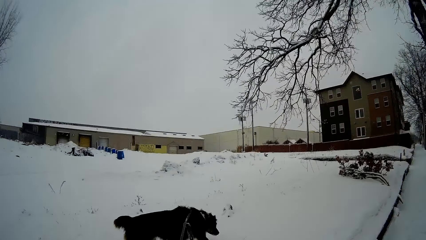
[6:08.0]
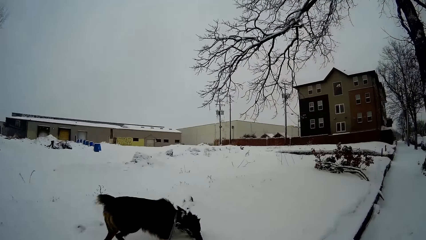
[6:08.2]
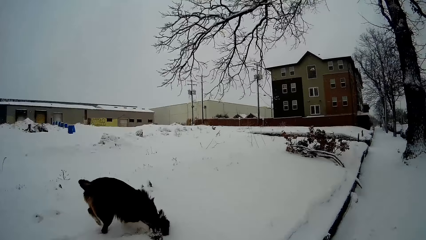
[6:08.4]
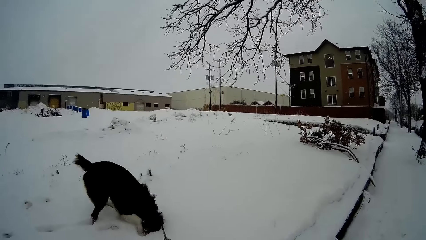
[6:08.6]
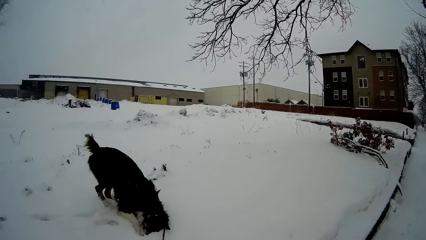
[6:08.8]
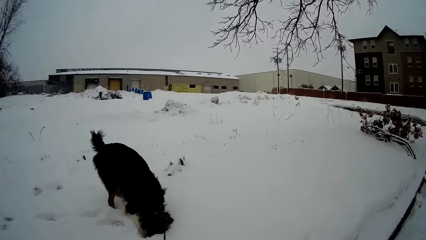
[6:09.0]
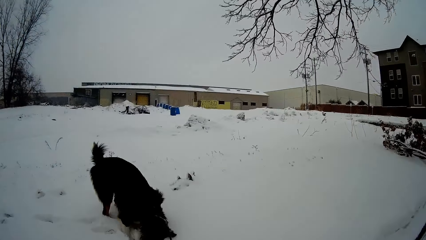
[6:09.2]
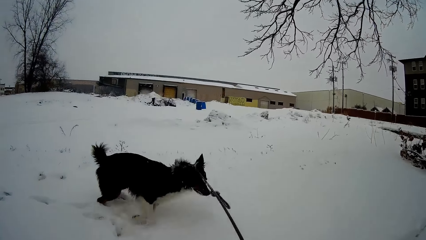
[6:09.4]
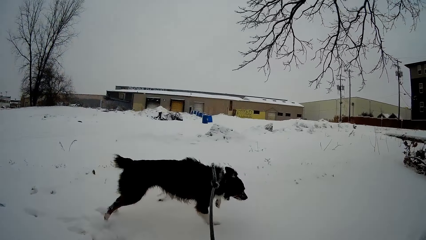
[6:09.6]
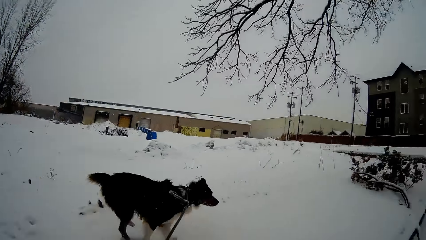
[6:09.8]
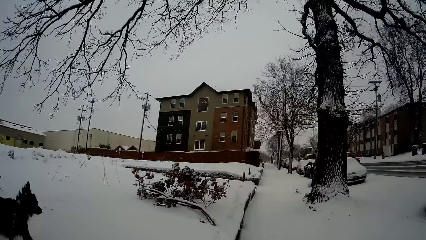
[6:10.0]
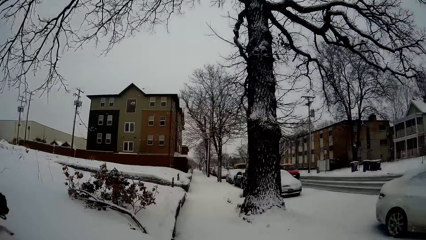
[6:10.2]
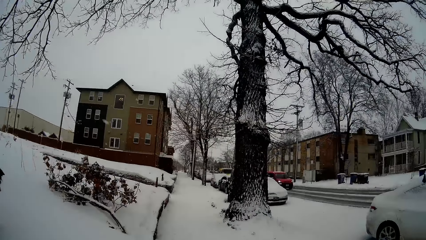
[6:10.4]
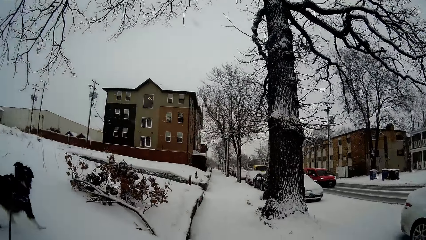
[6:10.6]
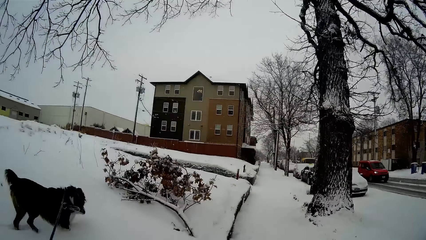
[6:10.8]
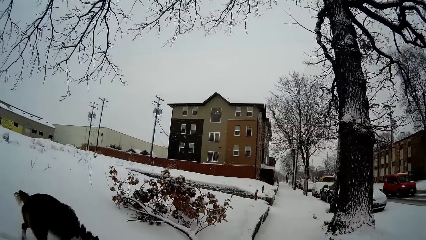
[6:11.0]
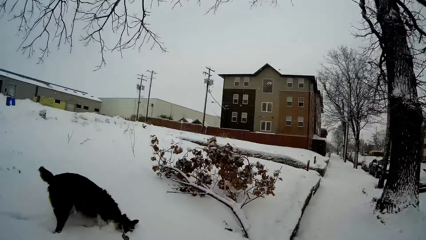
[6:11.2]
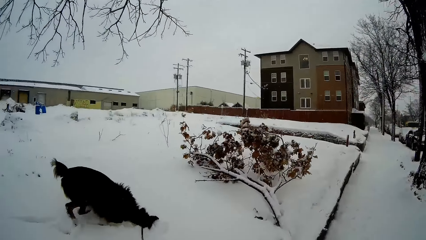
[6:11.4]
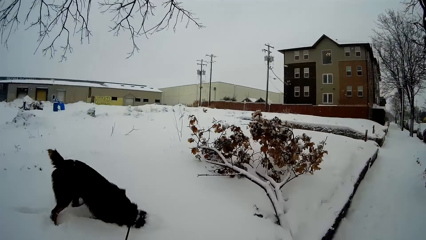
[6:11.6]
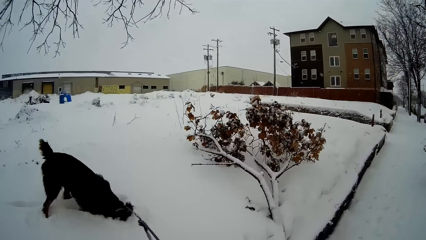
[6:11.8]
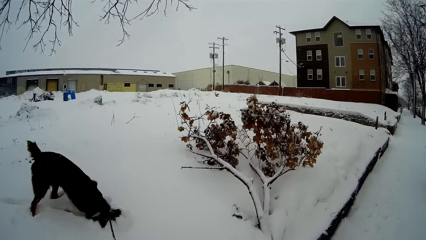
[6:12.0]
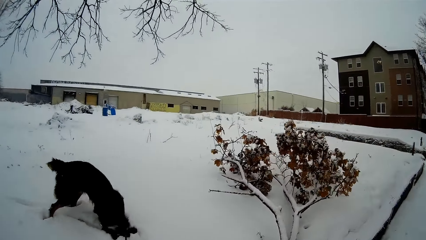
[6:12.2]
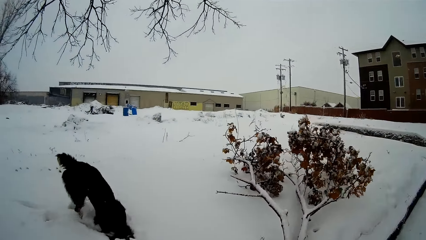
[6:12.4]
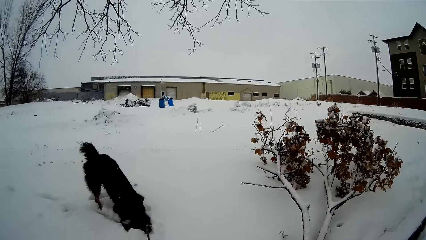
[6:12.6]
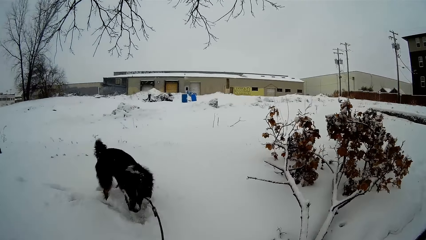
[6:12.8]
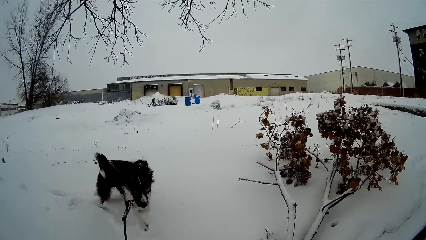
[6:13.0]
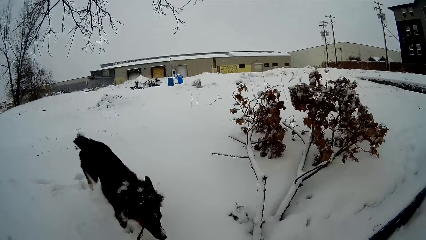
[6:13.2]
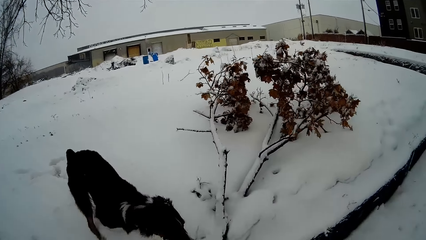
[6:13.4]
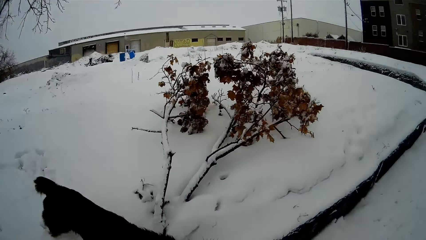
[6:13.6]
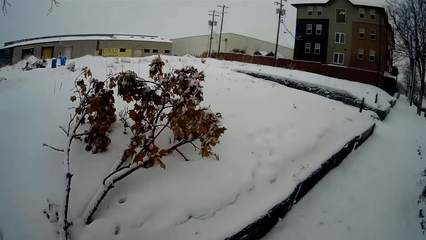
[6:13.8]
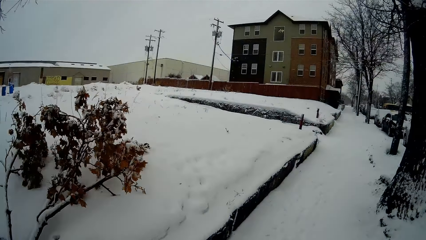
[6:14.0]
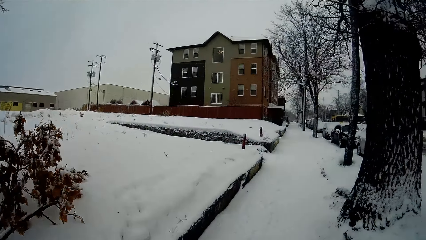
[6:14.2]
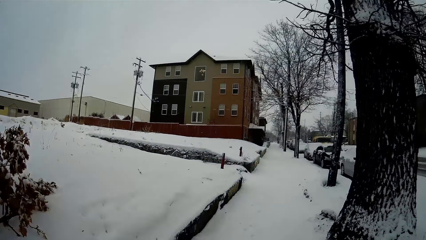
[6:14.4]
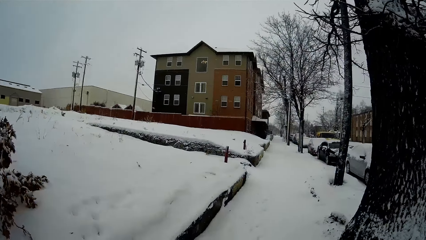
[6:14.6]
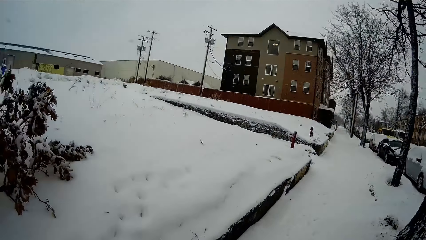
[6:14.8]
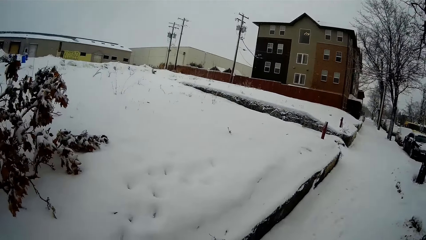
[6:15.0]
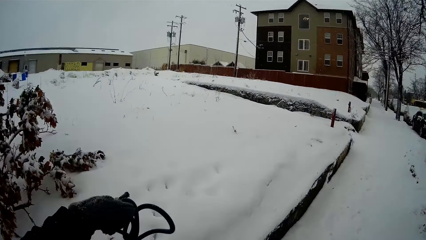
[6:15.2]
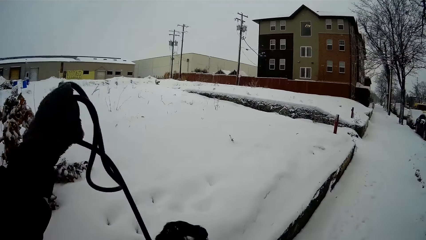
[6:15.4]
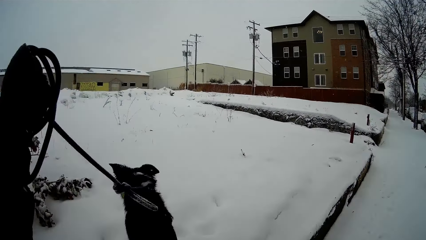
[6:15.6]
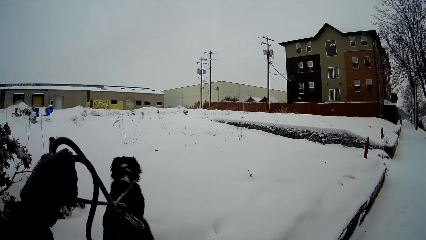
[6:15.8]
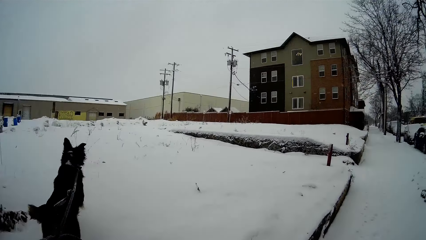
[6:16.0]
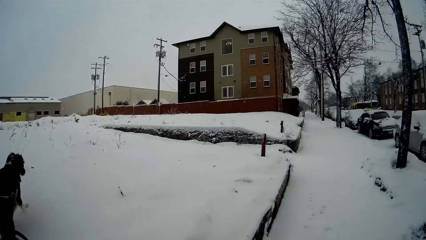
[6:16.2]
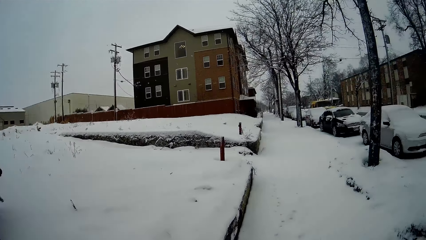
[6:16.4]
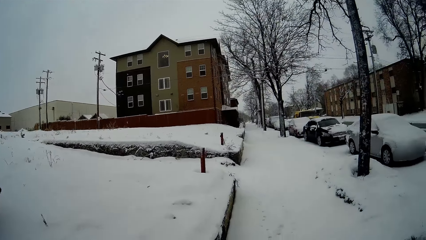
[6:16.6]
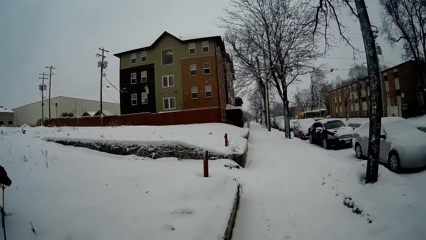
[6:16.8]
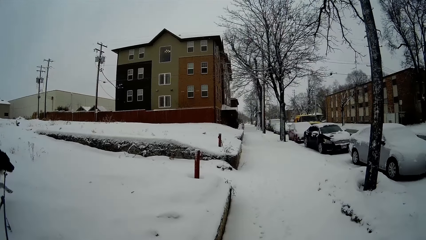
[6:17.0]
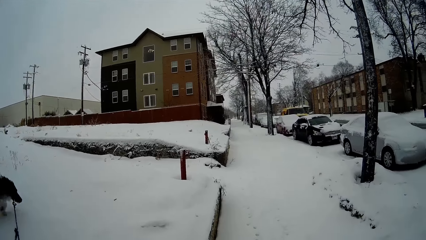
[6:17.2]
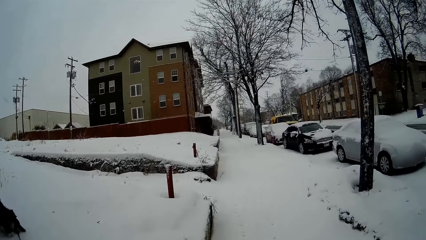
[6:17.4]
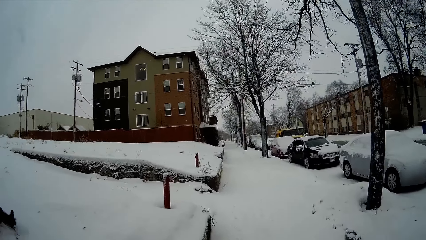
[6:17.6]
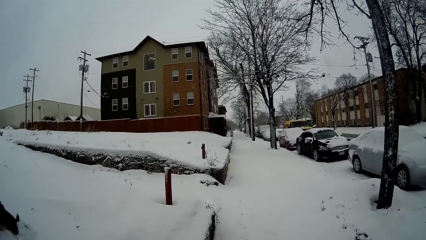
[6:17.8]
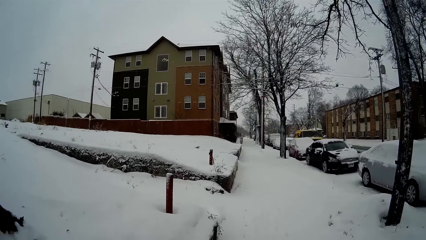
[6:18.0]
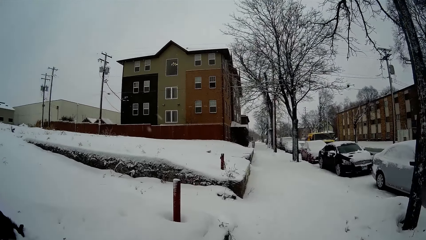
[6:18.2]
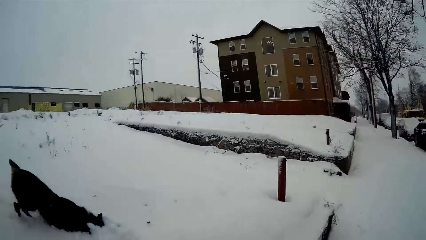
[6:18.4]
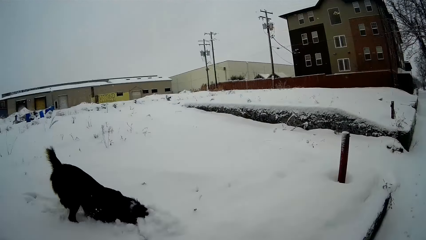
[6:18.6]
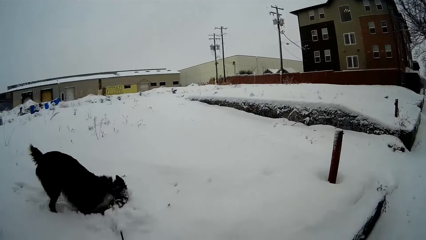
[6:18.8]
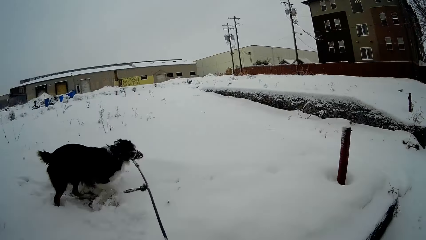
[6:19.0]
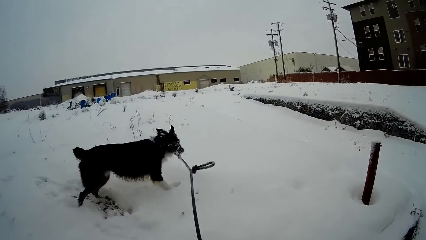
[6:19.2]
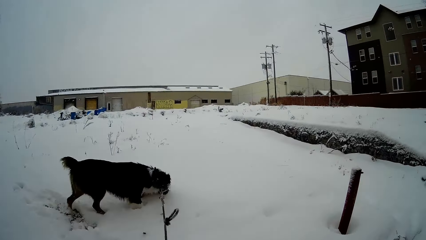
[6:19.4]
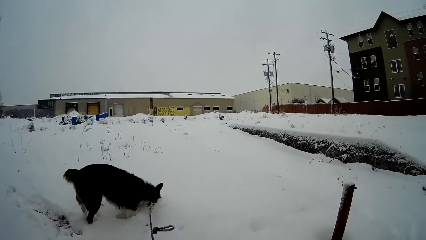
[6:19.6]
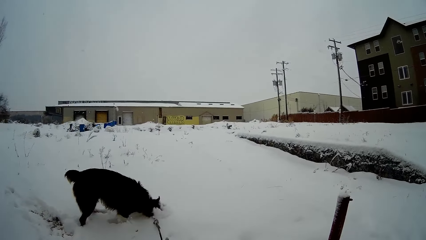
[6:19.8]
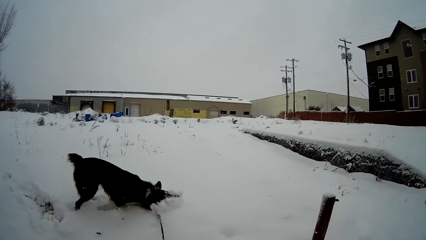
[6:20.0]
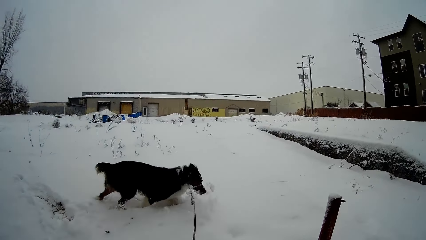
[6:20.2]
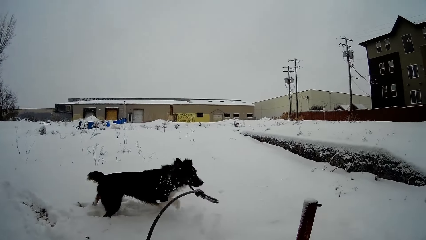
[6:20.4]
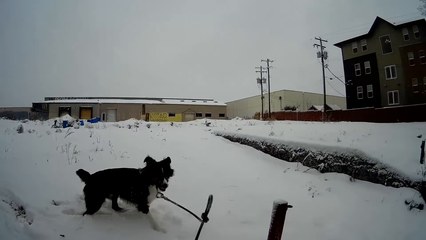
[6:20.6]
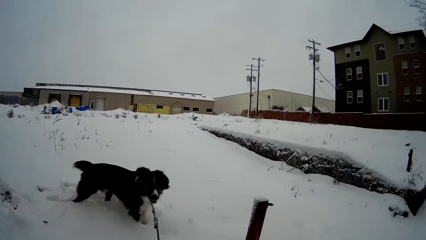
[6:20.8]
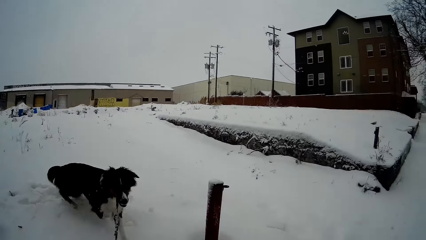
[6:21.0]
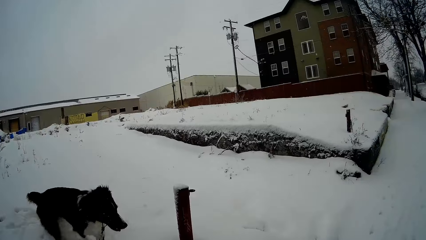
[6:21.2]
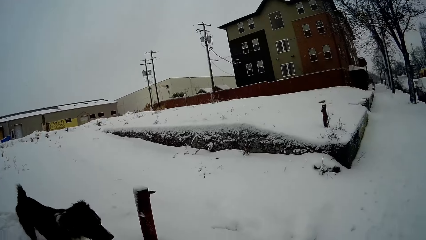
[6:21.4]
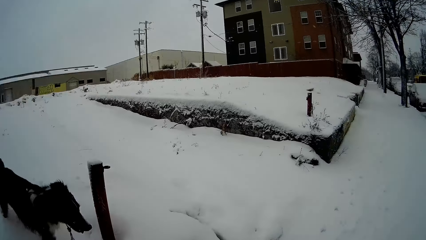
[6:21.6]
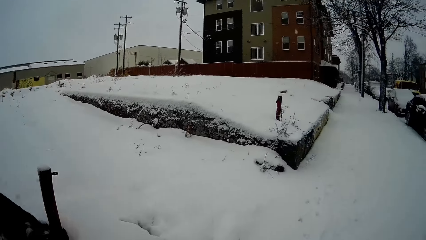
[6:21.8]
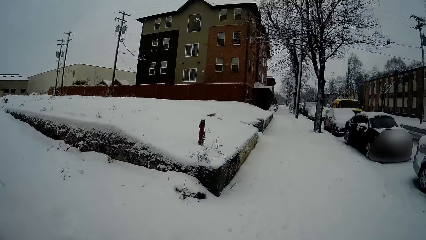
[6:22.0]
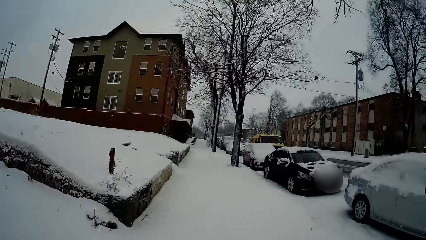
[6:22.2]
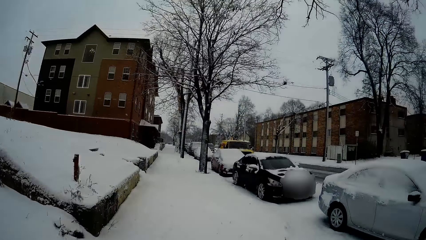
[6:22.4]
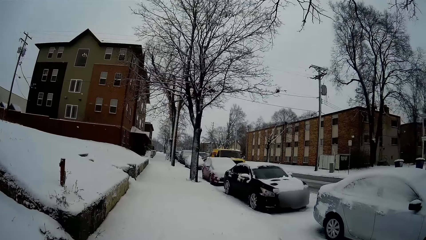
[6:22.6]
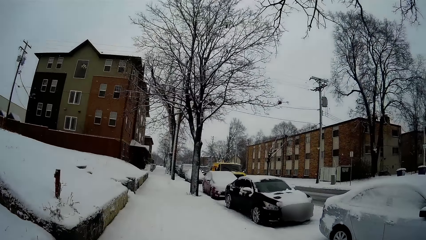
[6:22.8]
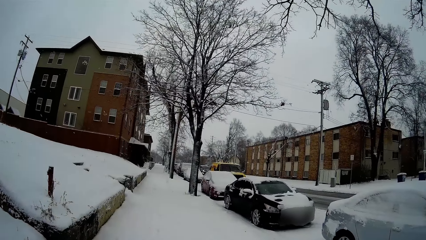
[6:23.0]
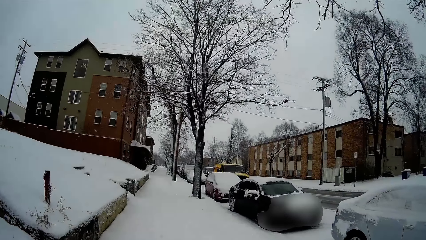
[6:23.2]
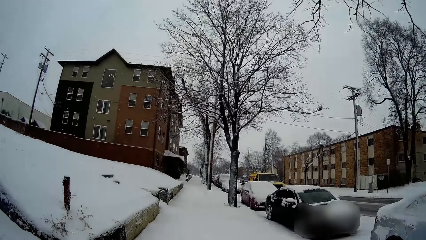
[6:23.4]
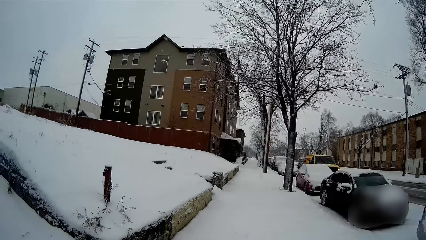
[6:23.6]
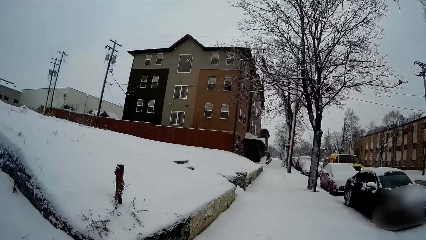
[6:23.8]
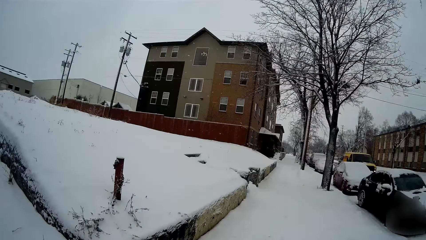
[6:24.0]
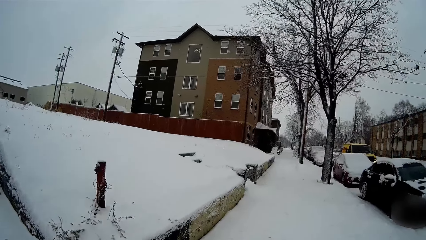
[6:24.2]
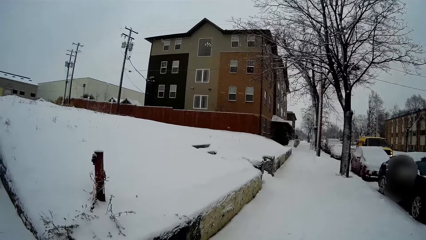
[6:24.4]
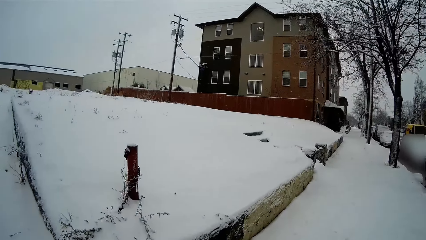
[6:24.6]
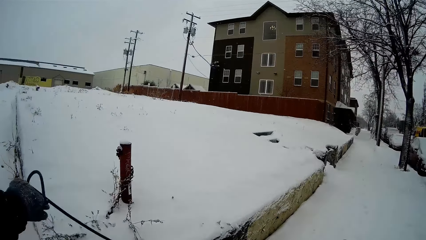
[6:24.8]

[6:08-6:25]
The camera wearer raises the leash of the dog with his left hand.
